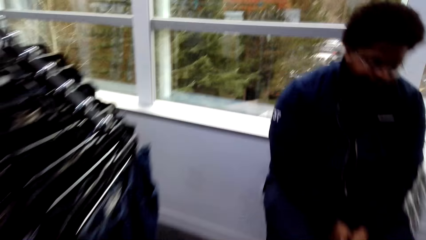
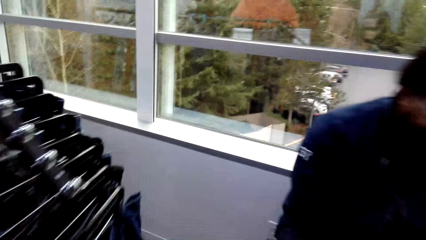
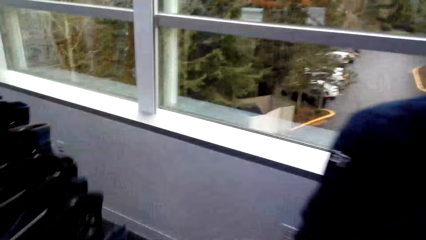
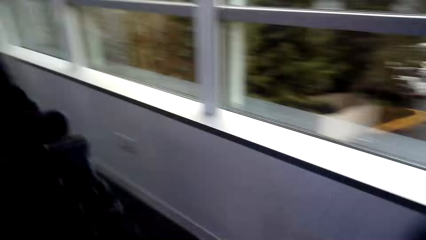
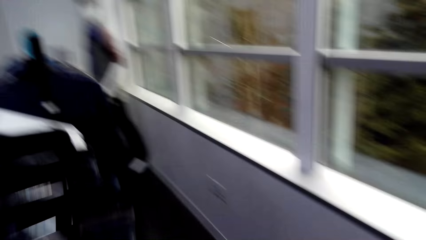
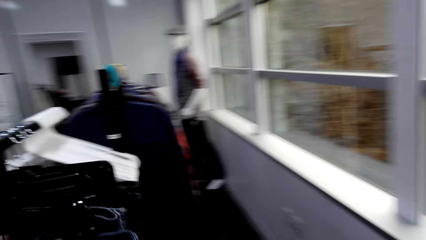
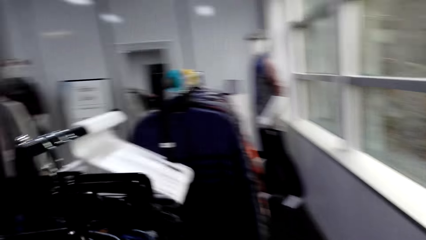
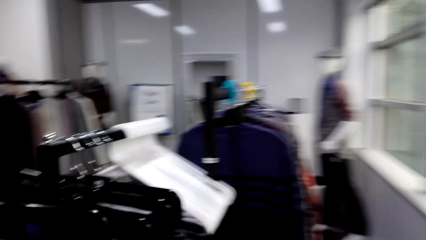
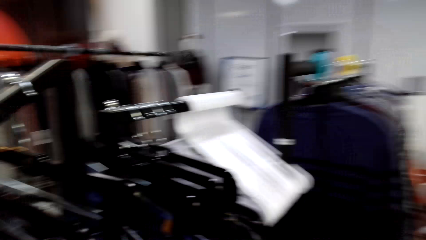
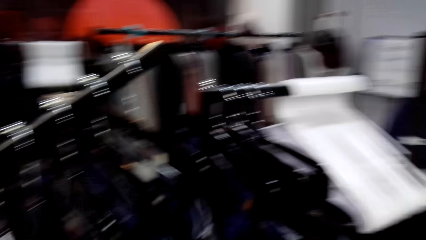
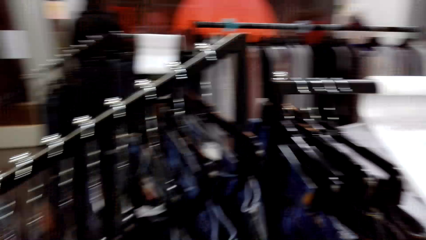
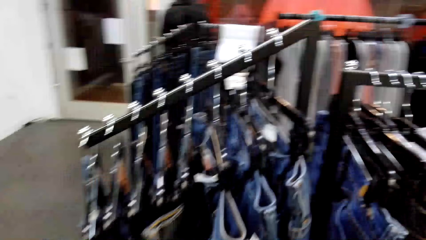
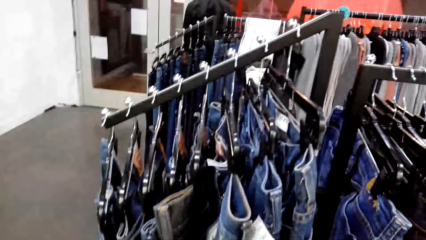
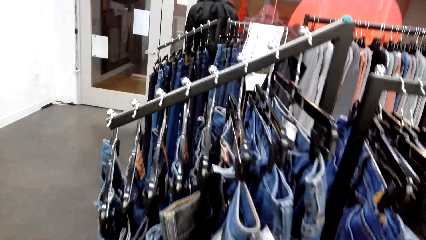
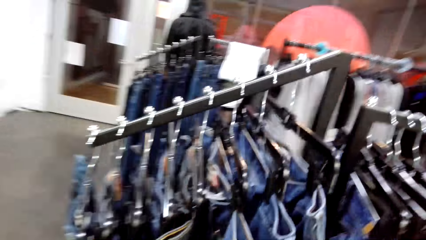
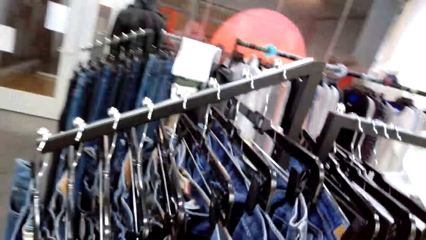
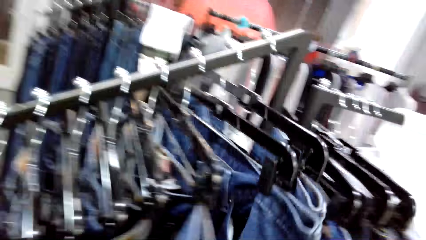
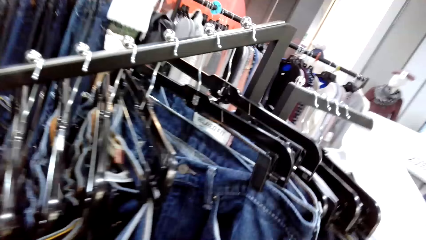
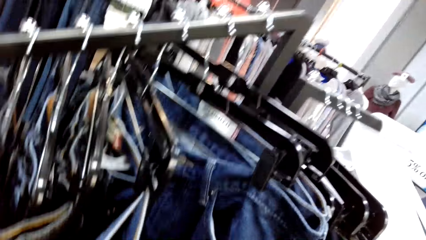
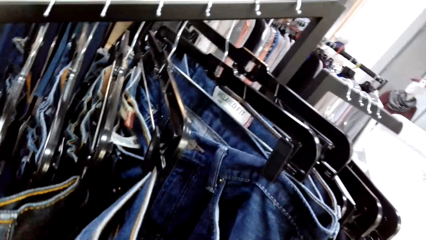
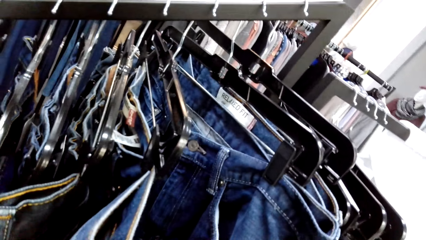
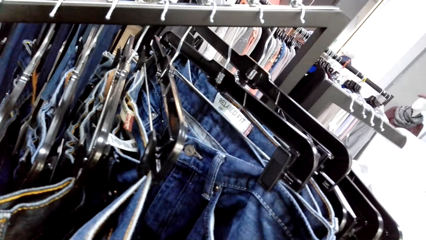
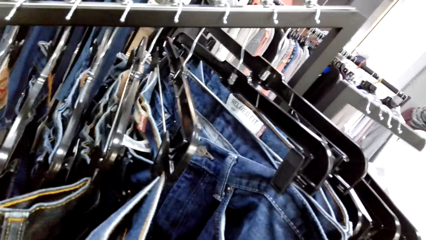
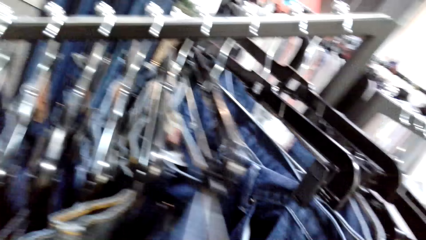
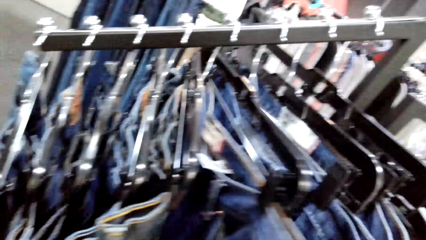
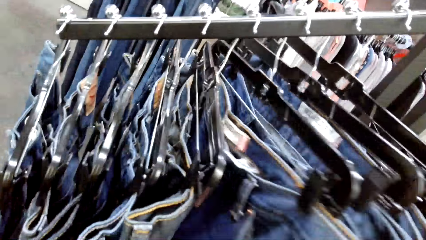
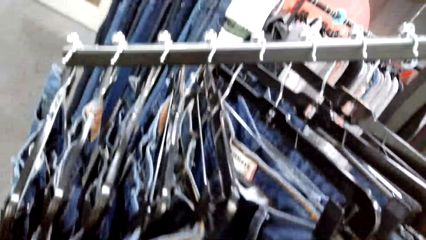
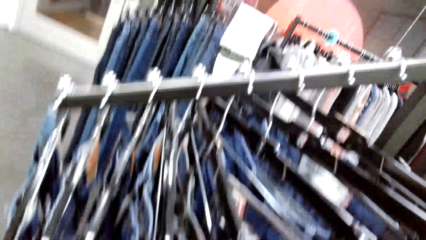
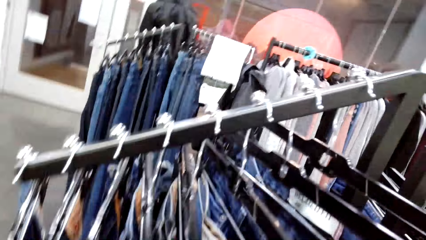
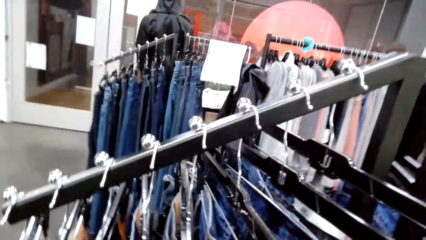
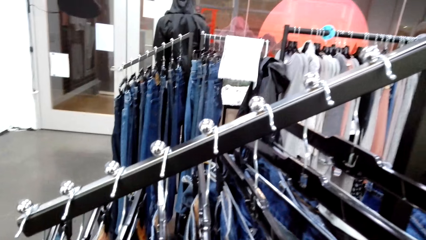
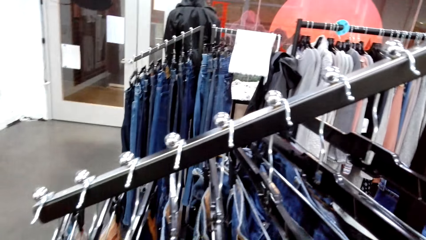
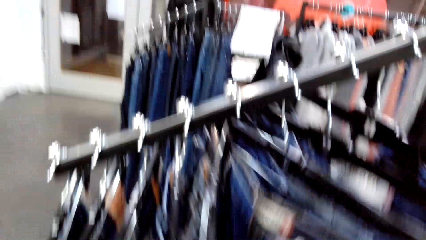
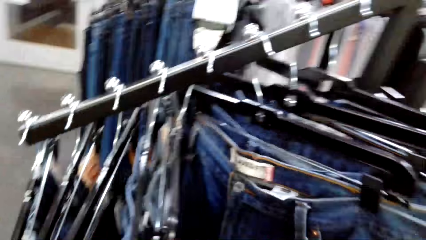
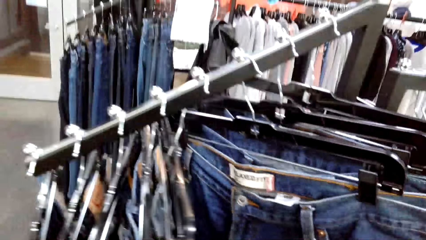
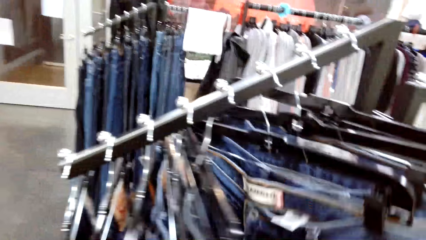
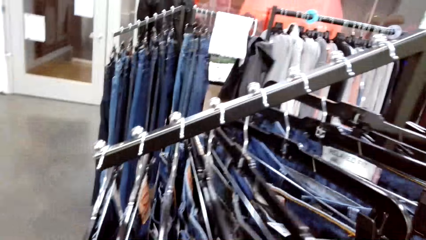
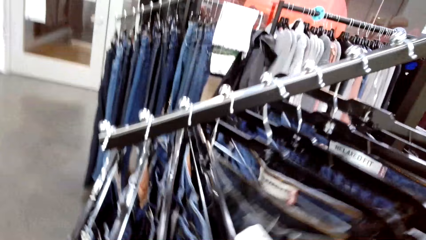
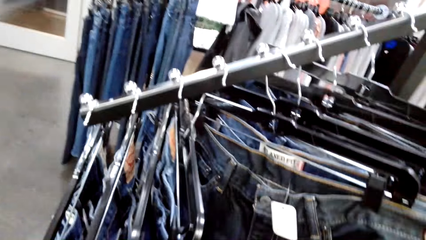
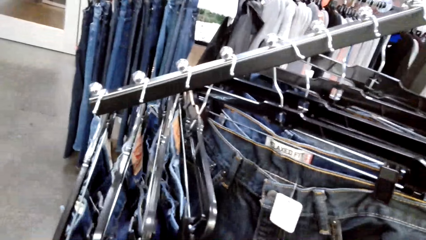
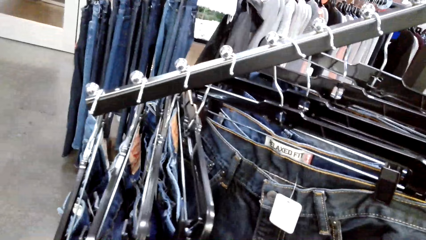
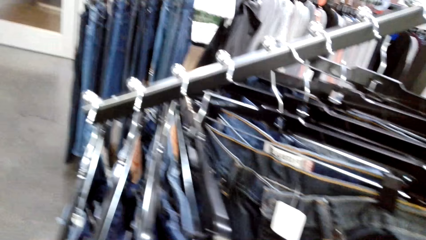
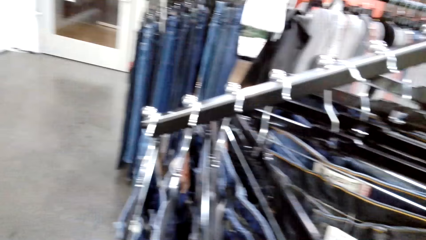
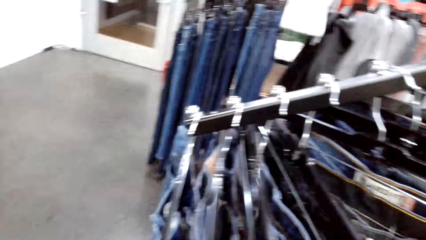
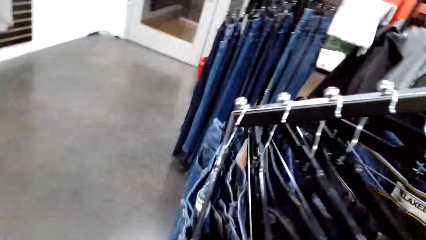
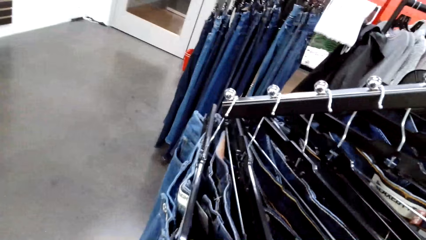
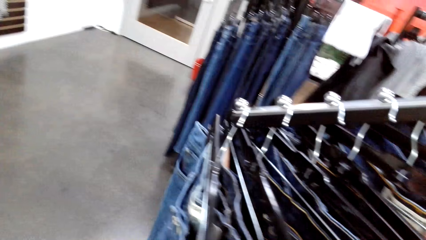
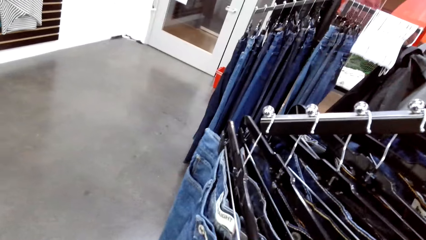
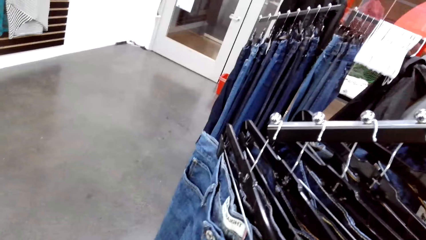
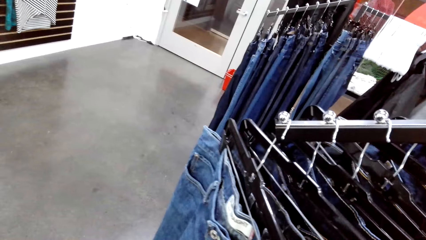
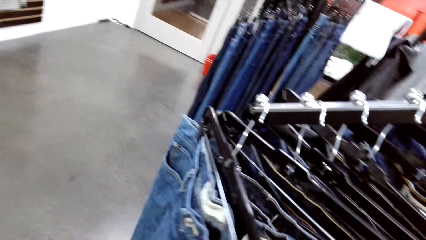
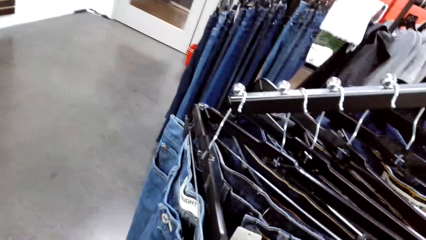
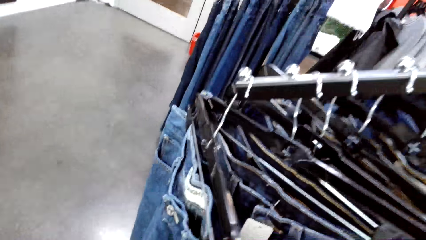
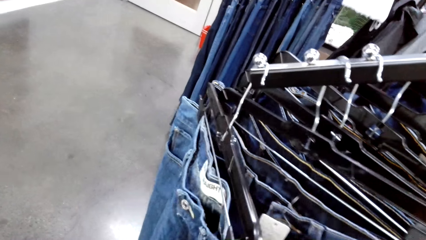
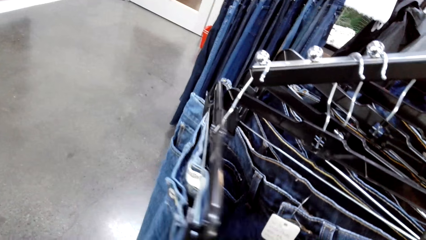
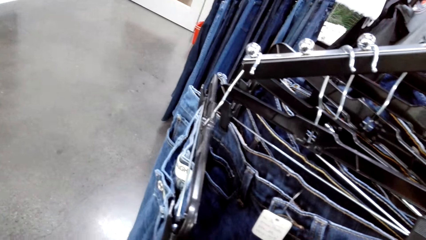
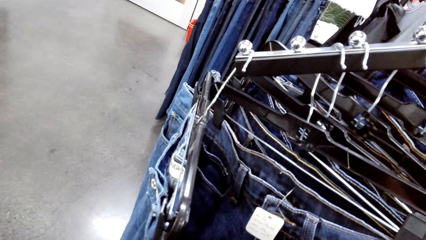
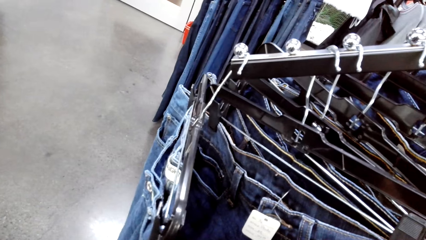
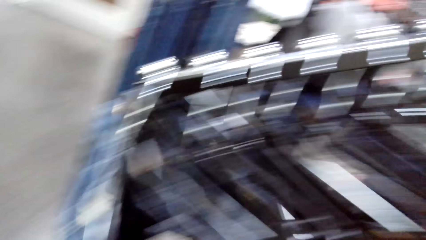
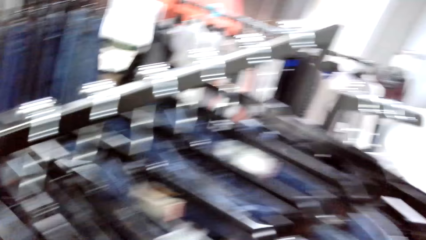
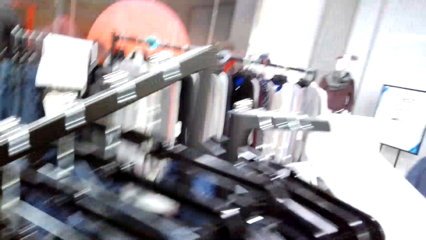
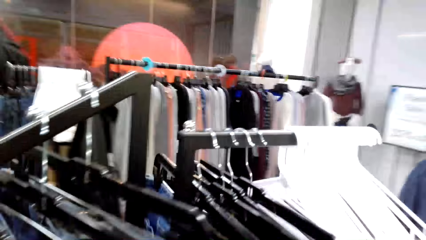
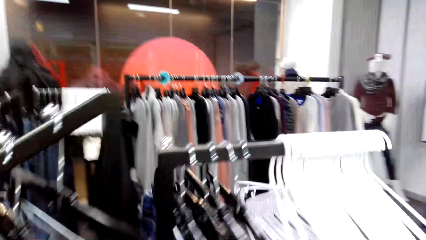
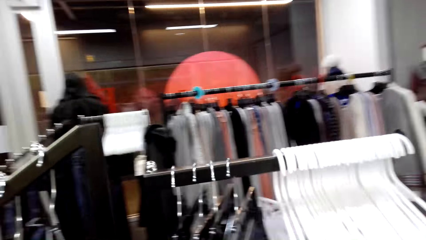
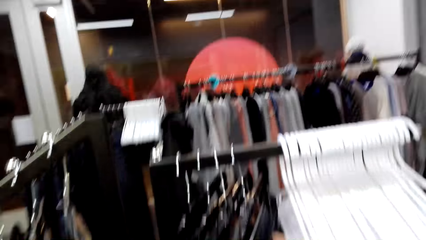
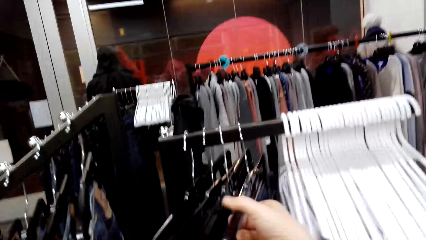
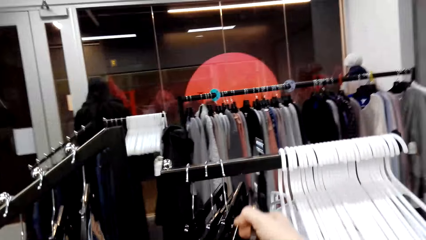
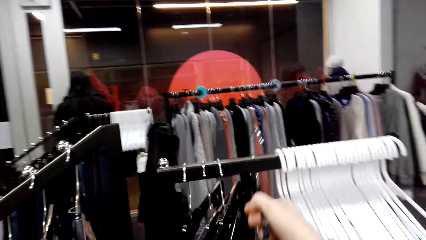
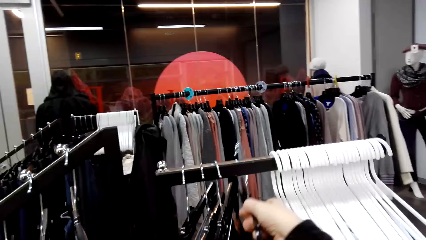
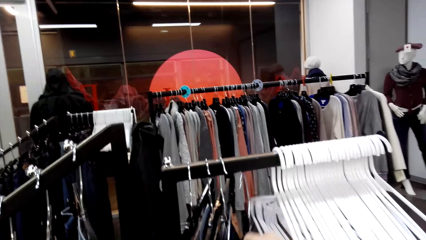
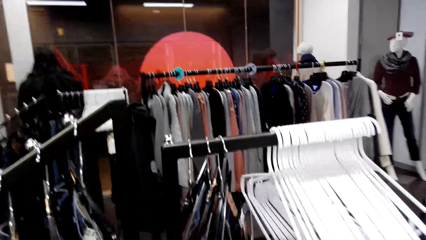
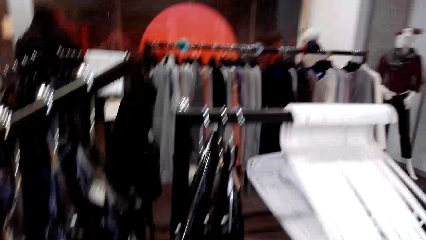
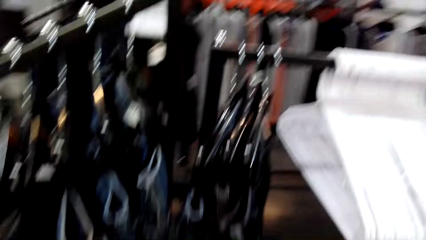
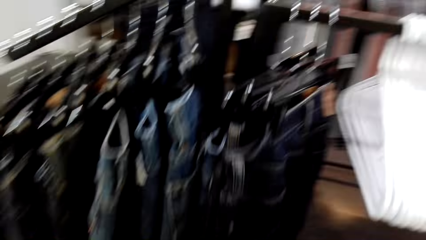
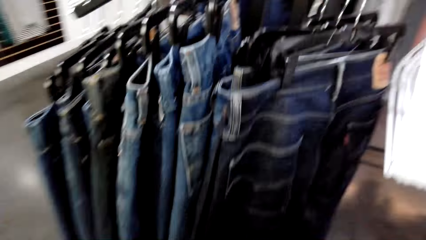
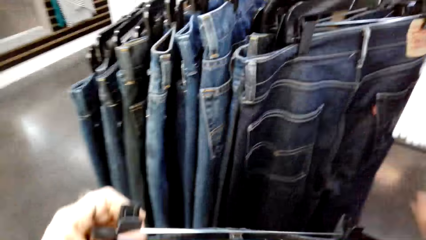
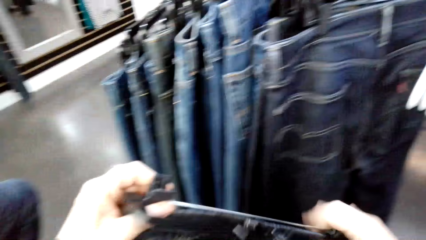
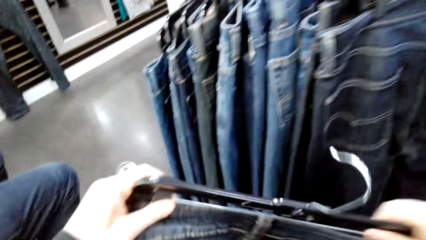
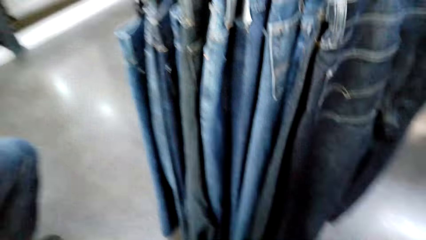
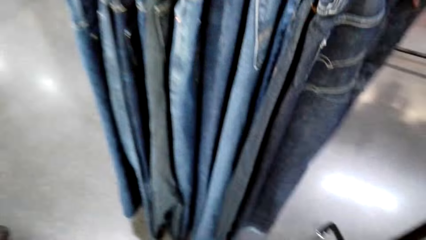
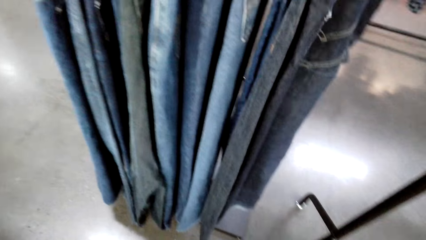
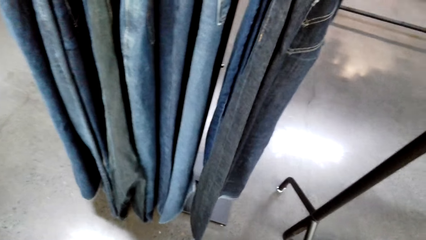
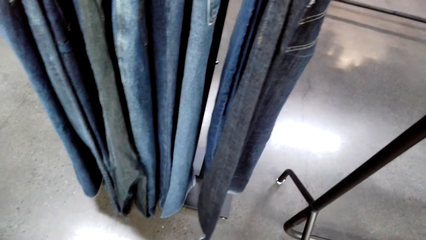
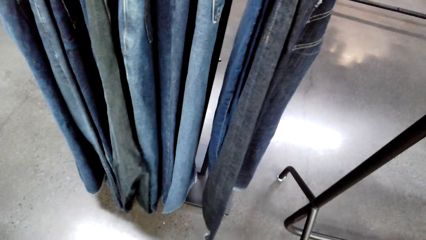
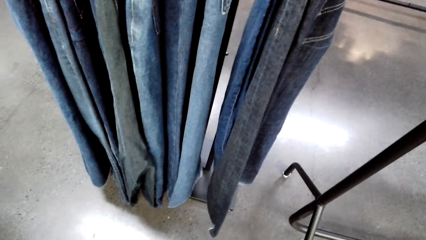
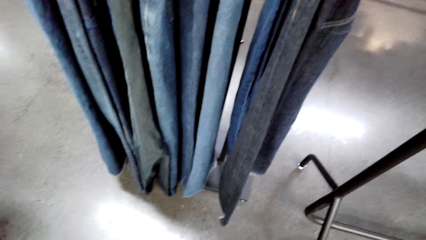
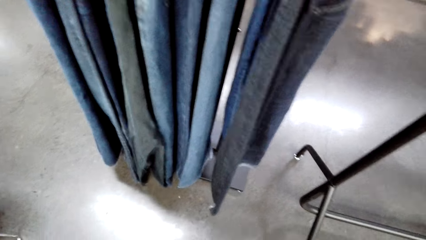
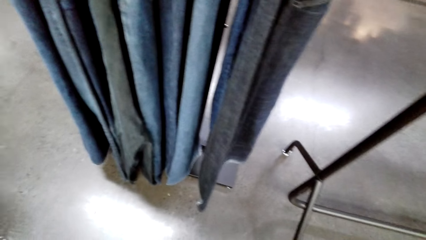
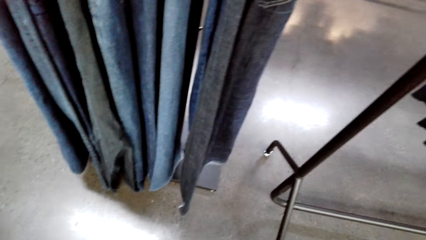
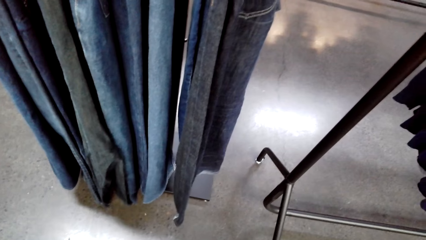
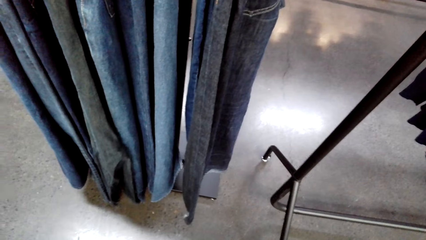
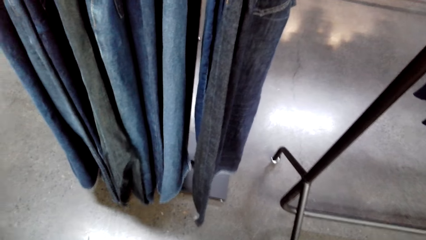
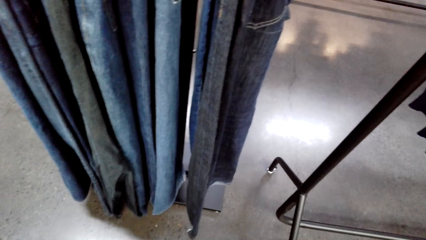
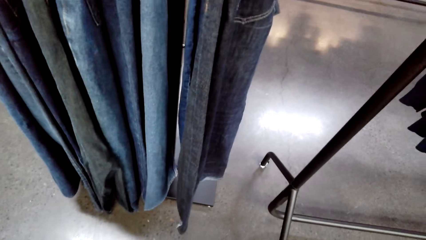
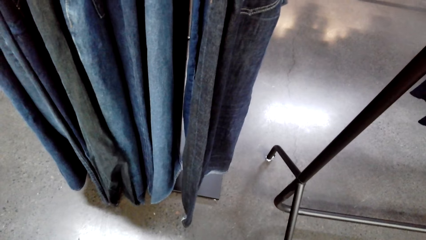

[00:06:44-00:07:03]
The camera wearer walks around in a clothing store. They touch the jeans. They sample clothes on a clothing hanger stand. They pick up a cloth on the clothing hanger stand. They hold the cloth with both hands in the store. They stand in the clothing store.
